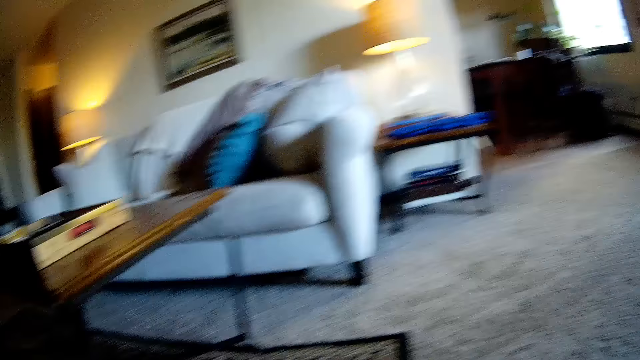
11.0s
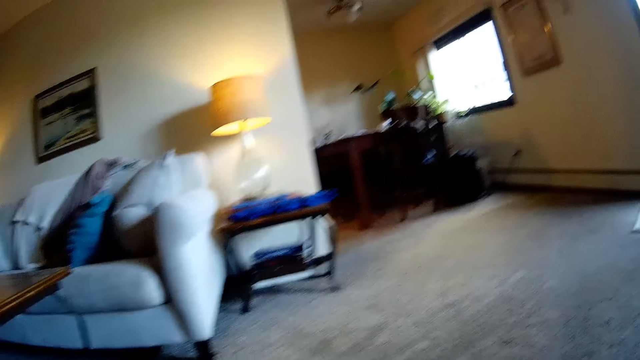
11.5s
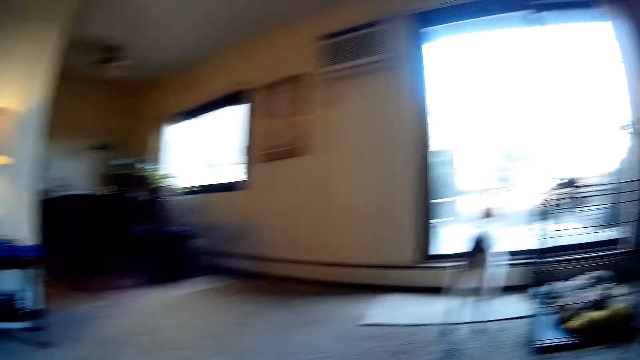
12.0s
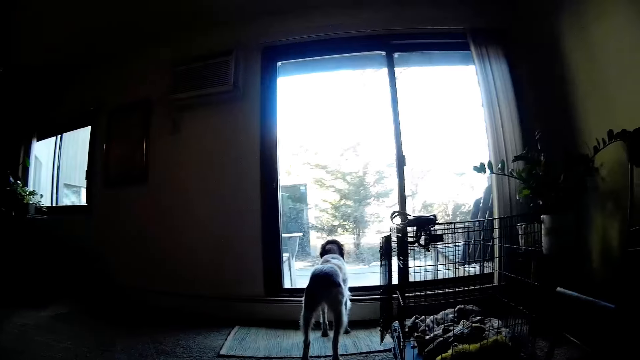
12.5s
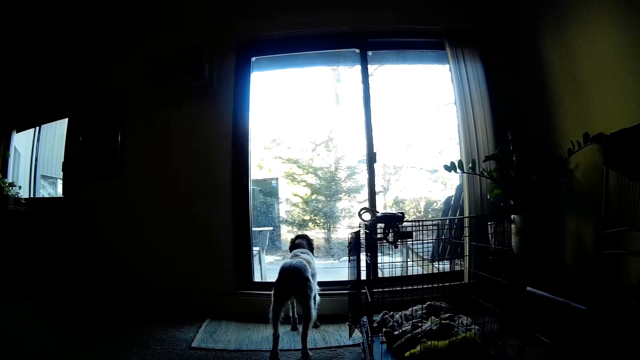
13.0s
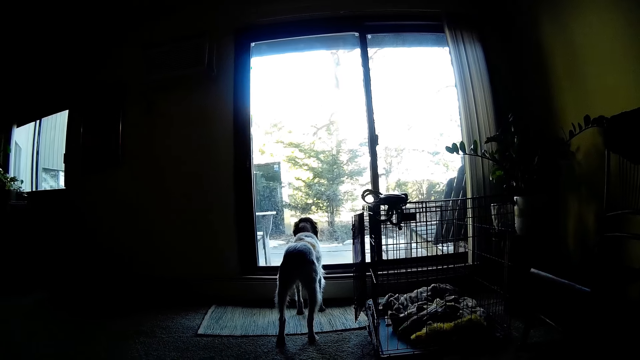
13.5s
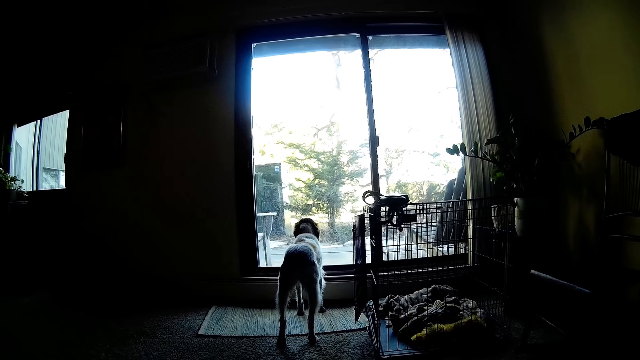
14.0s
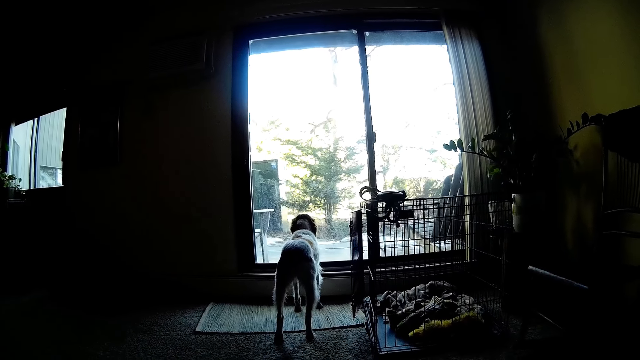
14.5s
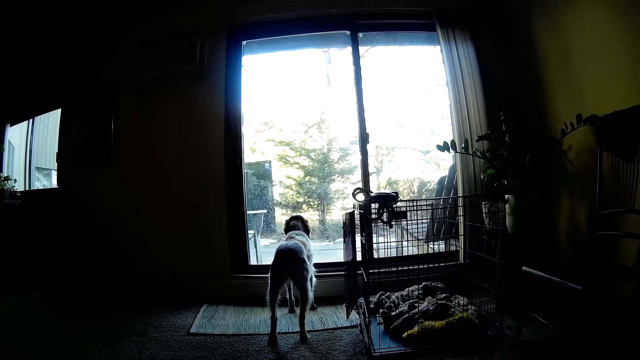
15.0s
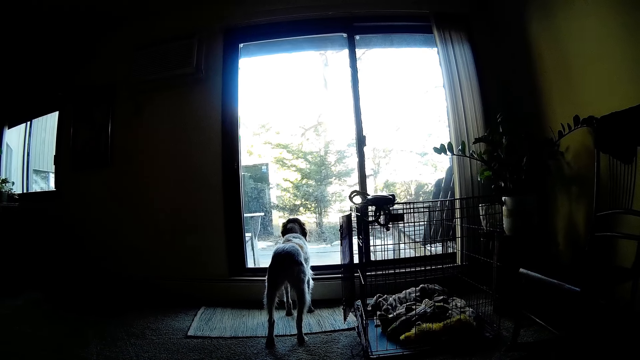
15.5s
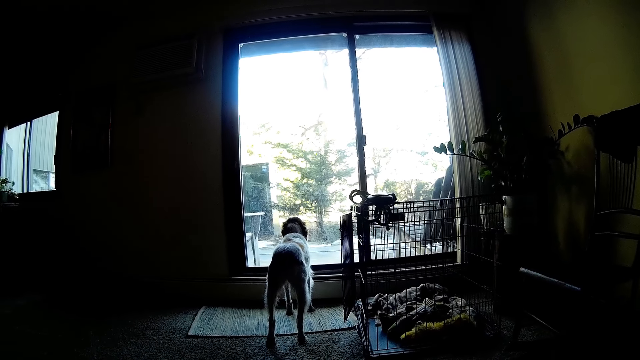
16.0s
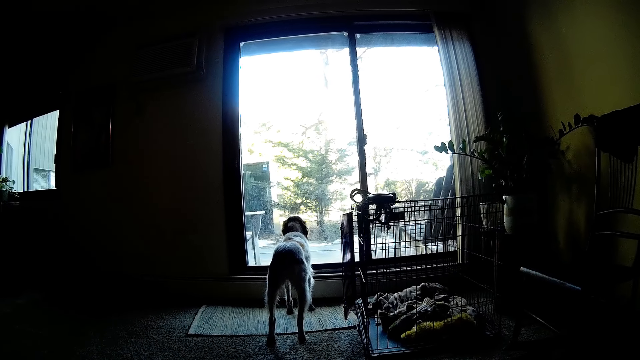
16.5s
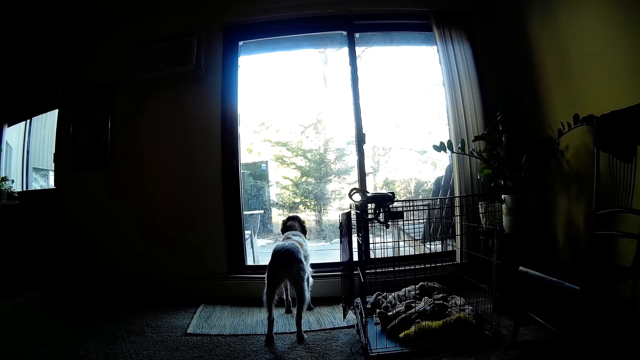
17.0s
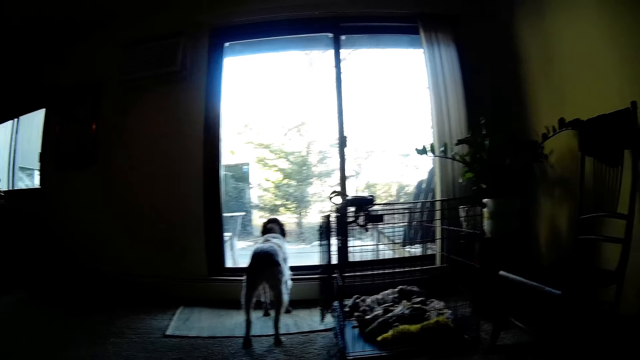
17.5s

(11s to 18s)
The camera wearer looks at a dog.
